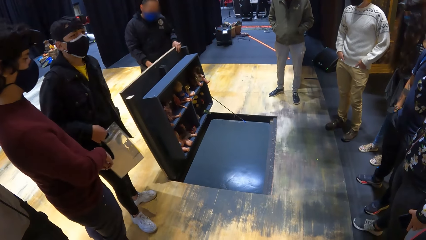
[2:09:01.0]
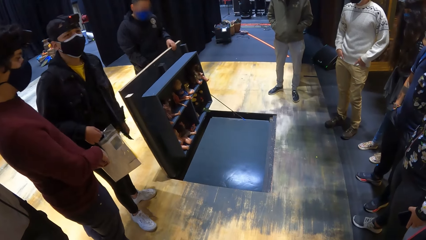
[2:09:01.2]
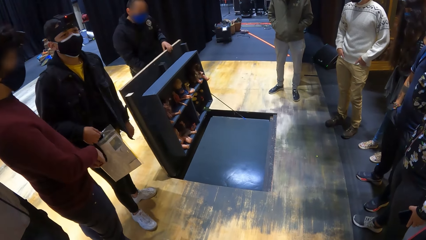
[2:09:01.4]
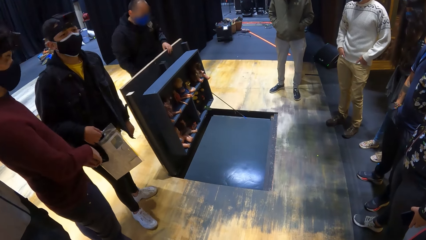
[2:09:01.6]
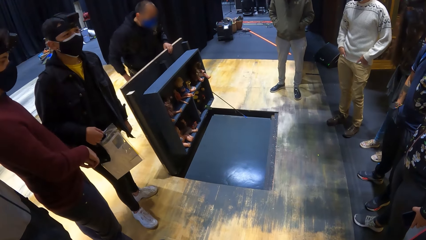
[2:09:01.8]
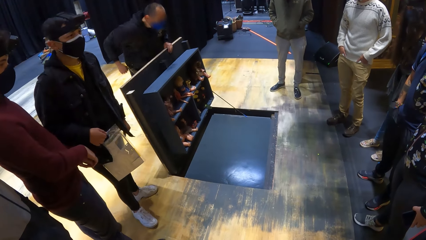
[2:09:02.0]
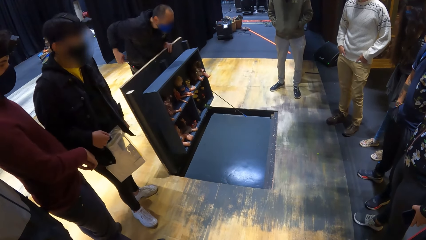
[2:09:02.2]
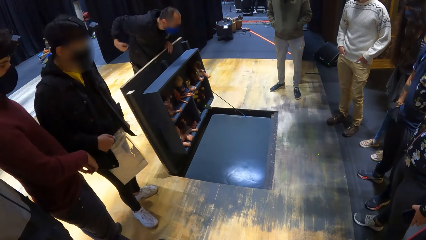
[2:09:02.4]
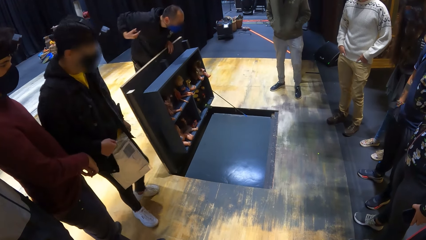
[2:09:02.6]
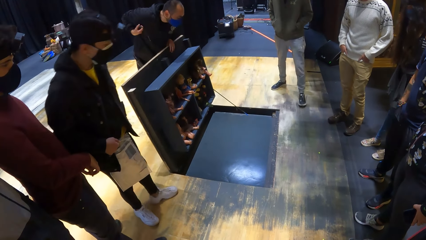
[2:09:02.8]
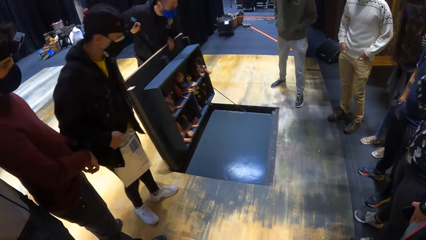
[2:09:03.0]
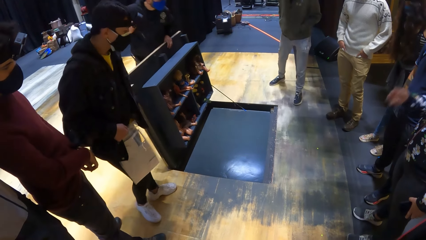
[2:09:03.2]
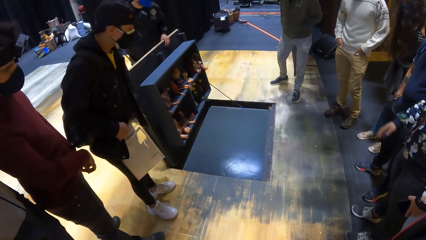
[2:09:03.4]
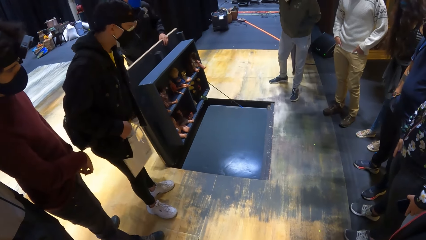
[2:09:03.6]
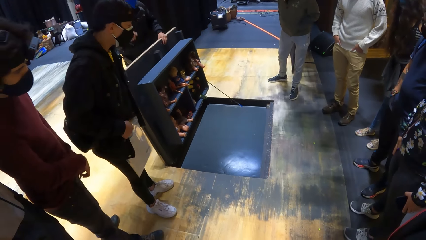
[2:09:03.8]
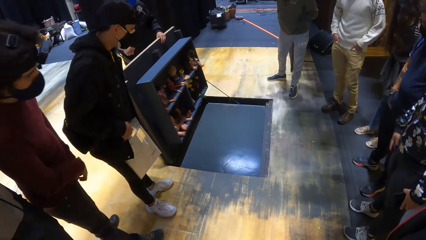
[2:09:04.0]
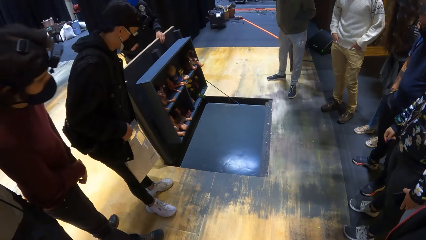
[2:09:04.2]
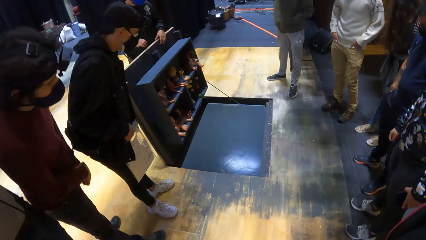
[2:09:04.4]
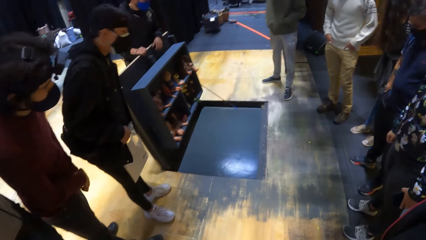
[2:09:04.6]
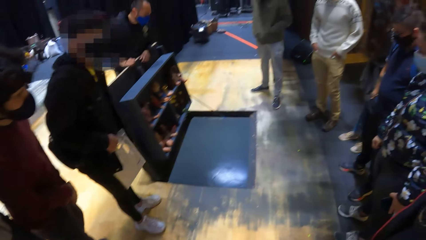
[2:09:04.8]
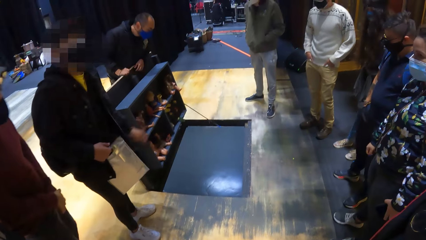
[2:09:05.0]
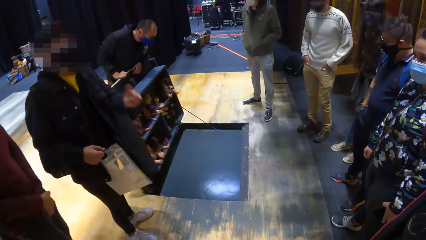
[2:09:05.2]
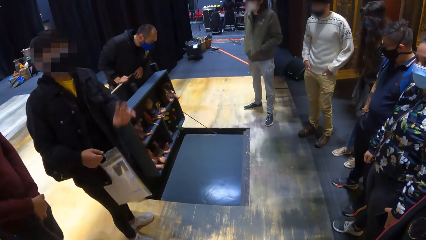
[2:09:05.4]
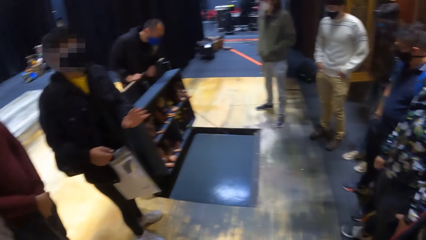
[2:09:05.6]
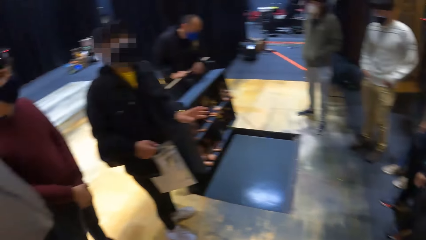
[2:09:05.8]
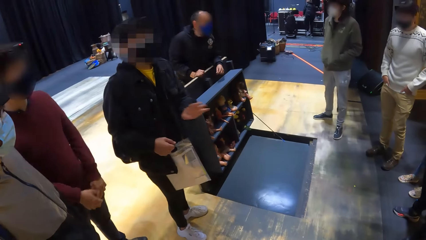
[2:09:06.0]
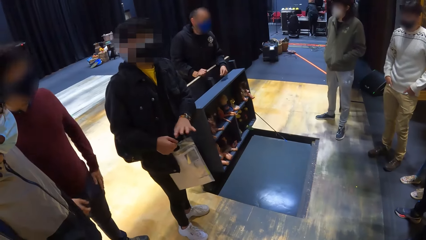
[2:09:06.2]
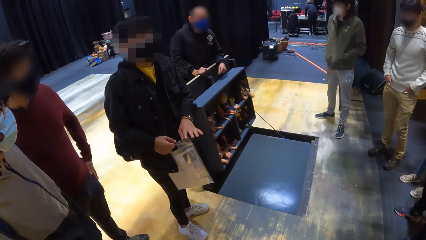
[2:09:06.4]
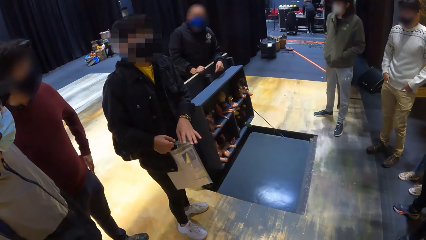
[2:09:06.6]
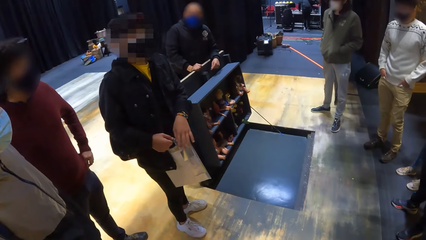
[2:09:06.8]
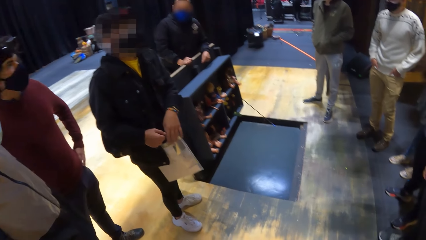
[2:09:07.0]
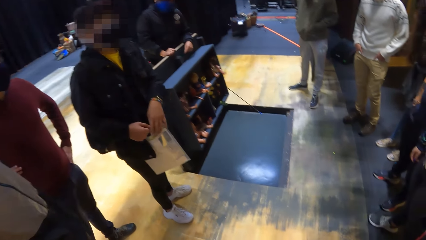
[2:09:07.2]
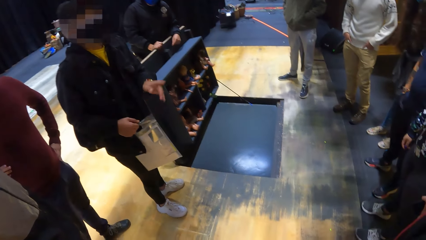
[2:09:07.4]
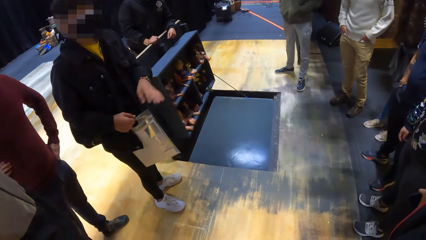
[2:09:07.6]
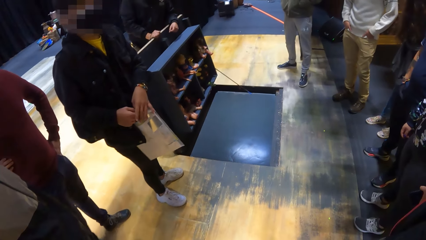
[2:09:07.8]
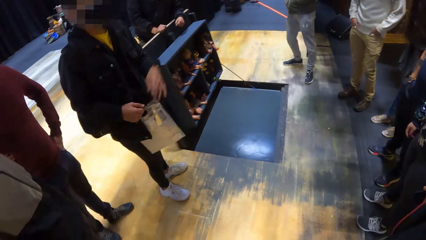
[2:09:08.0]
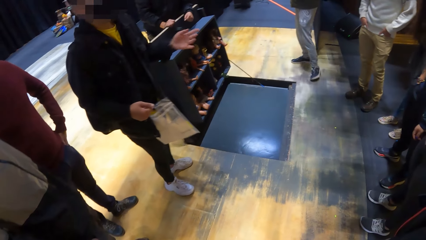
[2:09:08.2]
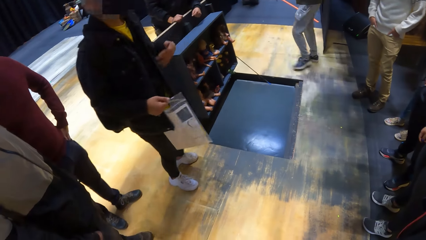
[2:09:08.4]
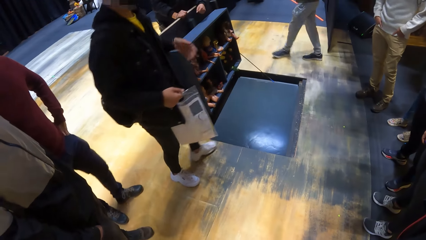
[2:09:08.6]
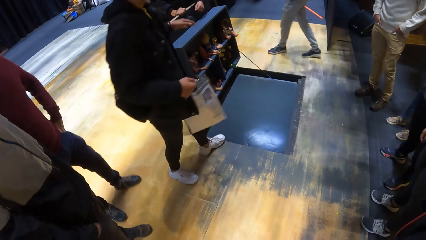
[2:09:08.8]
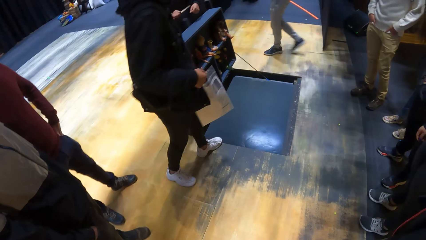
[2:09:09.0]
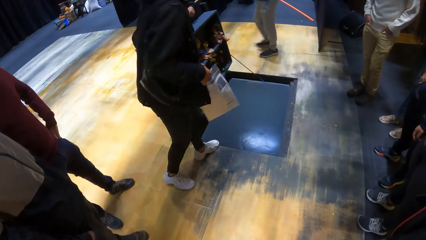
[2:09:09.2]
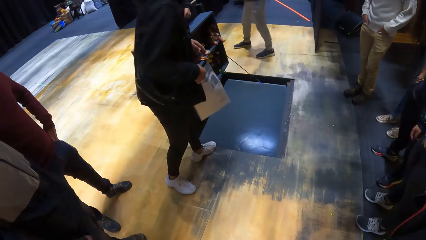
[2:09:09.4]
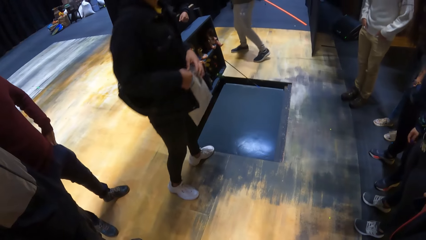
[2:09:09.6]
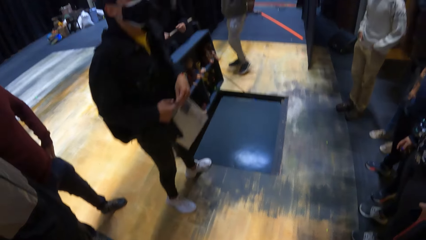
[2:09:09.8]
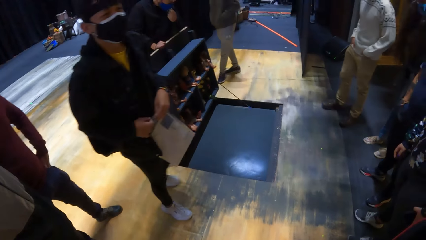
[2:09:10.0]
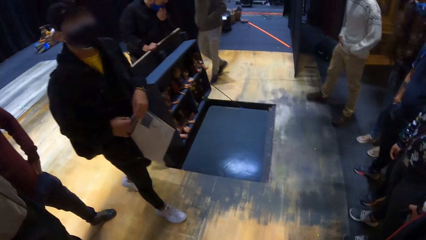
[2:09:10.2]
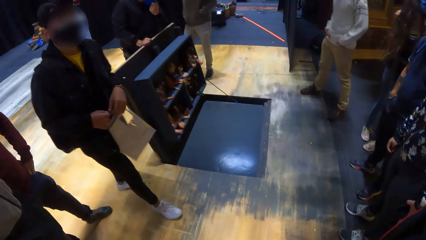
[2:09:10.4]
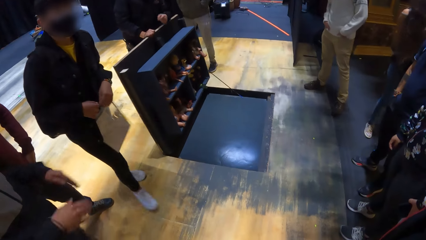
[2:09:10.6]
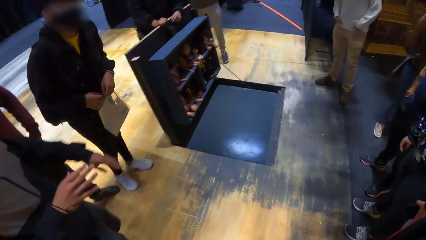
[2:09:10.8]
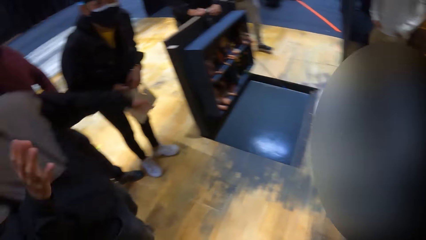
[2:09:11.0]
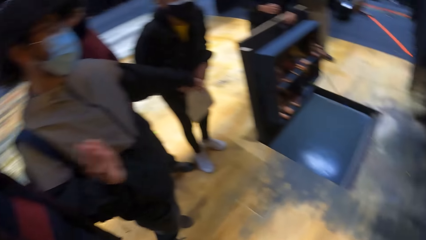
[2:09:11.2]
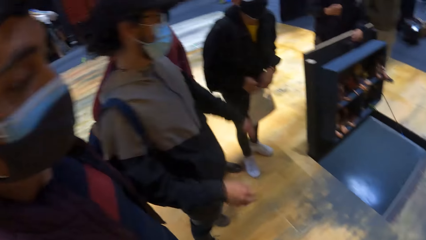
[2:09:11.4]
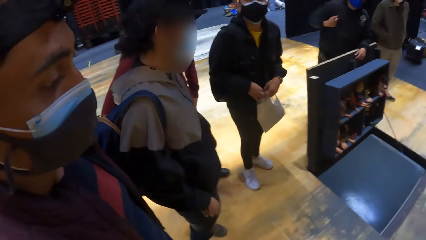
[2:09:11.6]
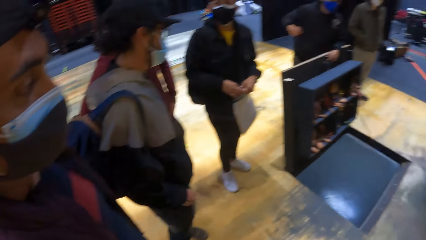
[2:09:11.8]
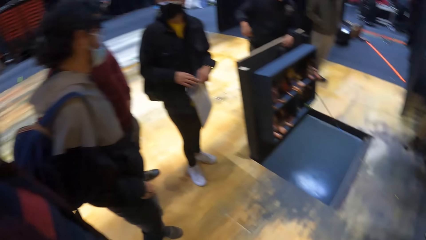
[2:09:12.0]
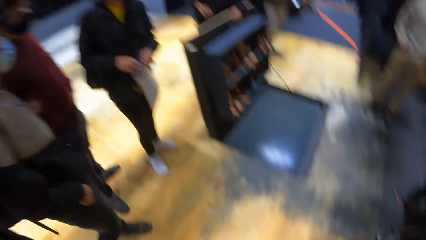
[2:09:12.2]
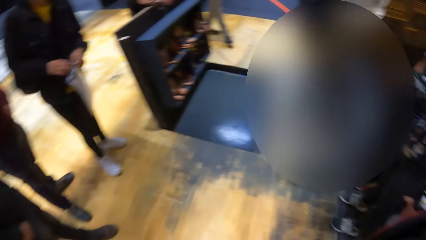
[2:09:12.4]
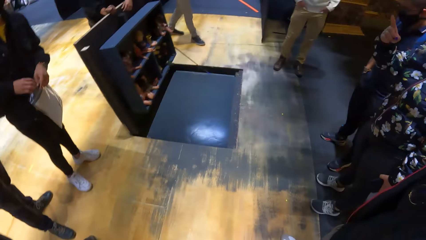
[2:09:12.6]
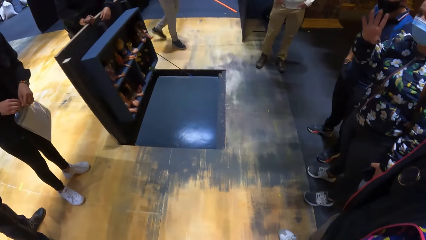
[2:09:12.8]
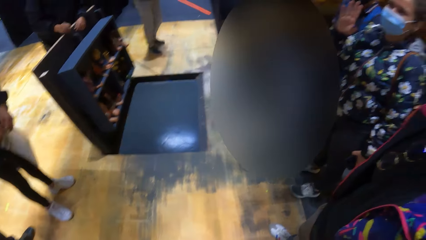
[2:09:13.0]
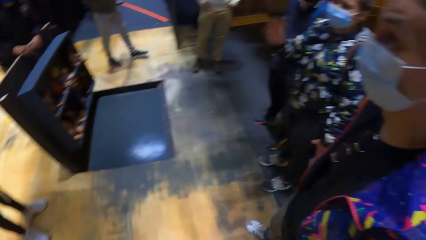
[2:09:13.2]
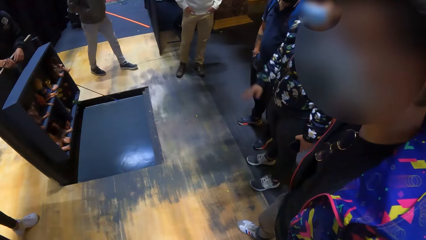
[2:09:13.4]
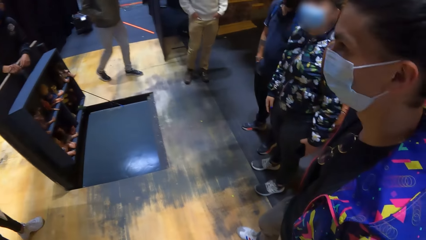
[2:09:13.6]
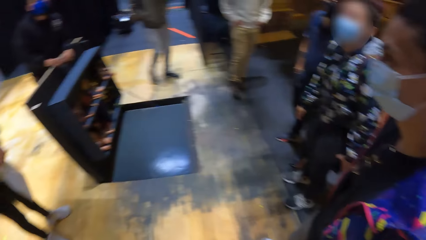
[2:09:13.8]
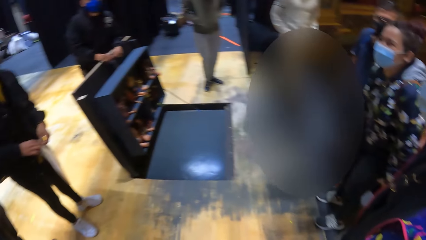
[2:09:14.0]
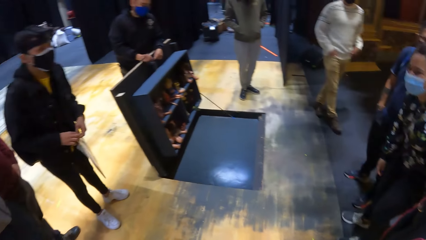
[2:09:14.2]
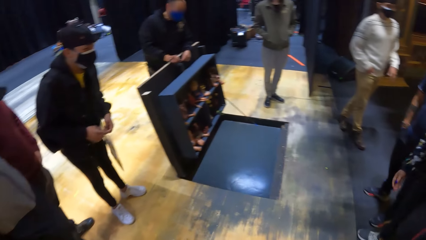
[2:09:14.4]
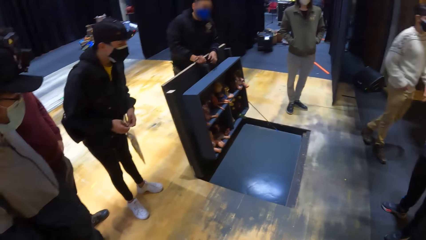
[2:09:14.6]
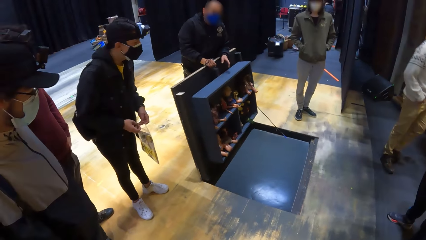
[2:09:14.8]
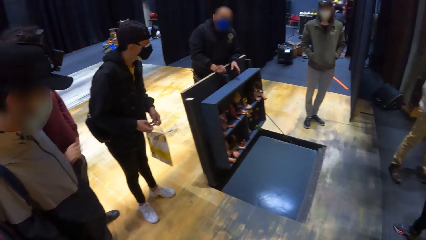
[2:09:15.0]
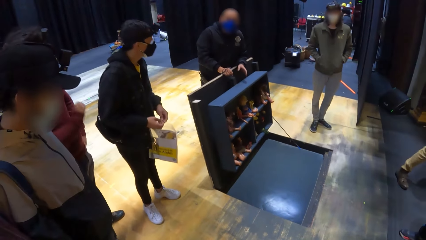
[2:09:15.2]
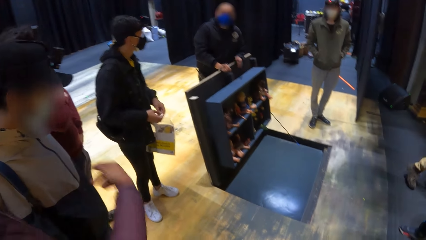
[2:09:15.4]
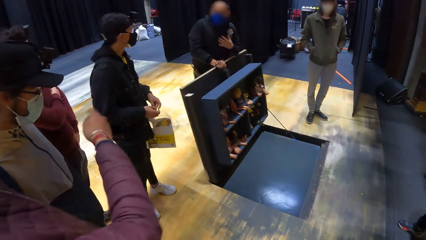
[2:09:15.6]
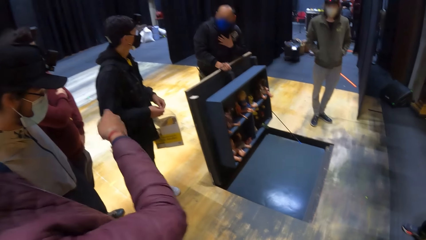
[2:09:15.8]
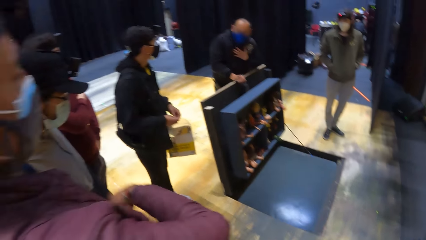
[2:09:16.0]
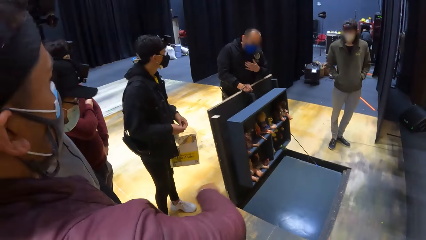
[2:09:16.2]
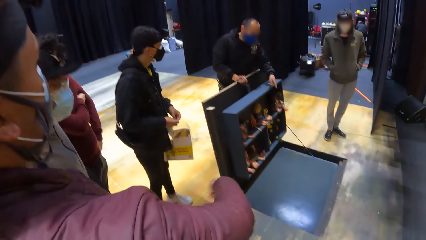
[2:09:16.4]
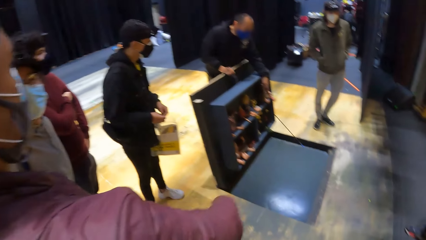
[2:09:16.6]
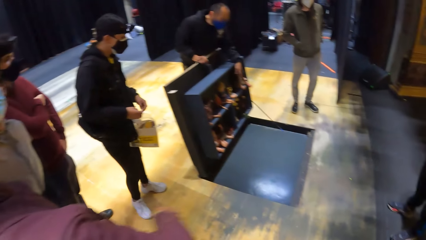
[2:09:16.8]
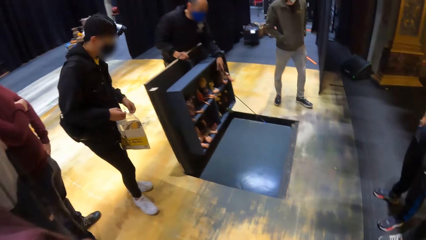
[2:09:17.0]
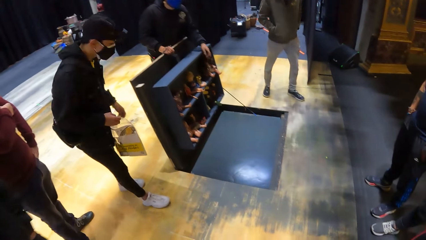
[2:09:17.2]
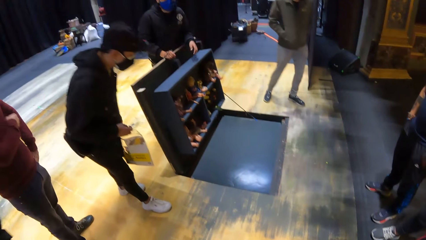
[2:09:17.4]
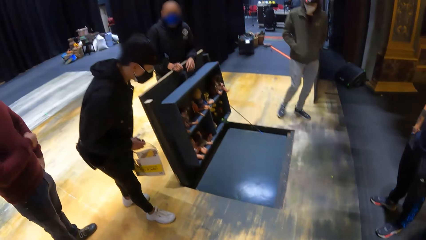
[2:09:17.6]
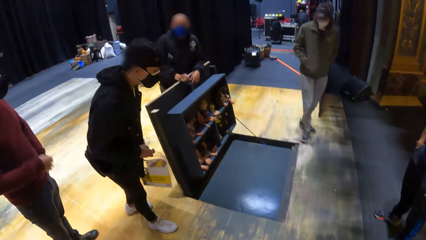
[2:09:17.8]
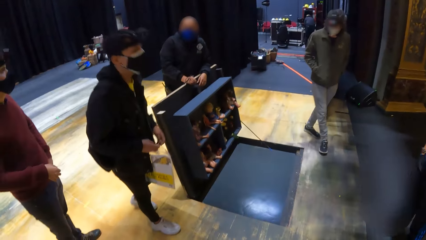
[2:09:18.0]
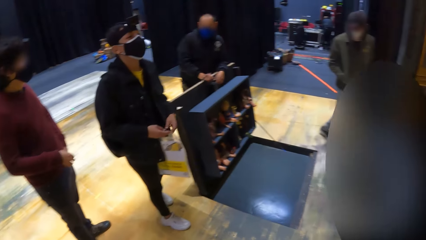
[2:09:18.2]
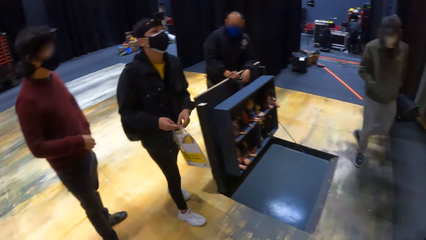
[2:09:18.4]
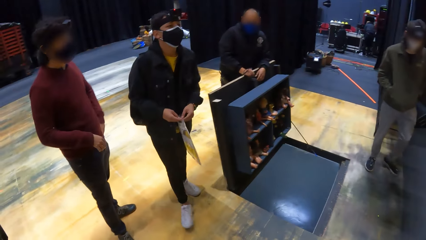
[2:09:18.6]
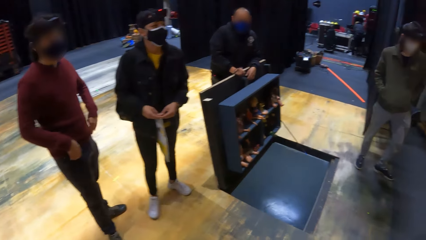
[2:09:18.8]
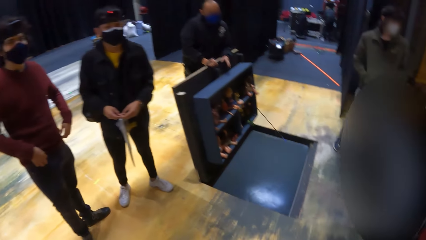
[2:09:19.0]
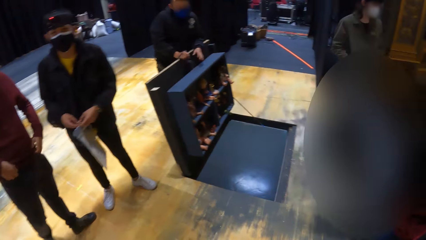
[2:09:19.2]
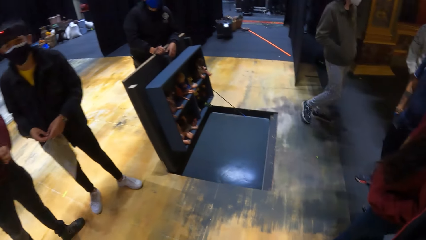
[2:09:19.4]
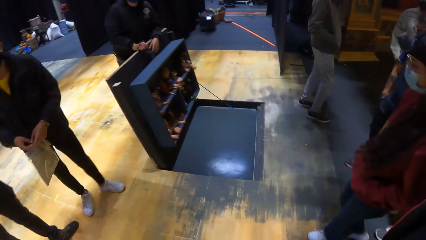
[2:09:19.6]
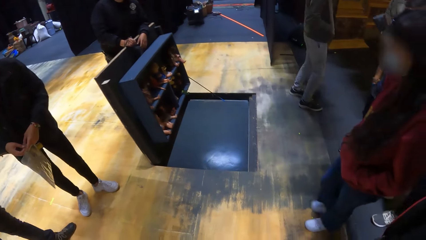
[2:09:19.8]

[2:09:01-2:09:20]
A man places his right hand on the trapdoor. Another man gesticulates with his left hand. Another man talks to the camera wearer. The camera wearer looks around. Another man gesticulates with both hands. A woman gesticulates with her right hand. Another man gesticulates with his right hand.
